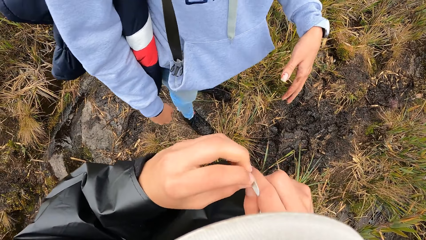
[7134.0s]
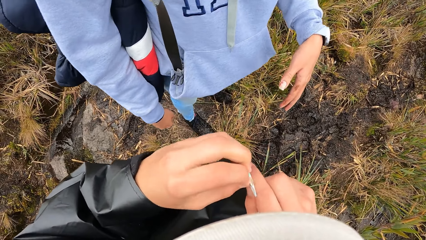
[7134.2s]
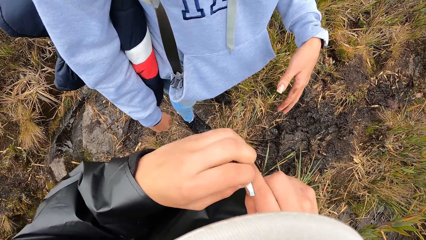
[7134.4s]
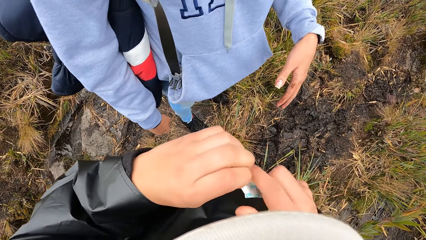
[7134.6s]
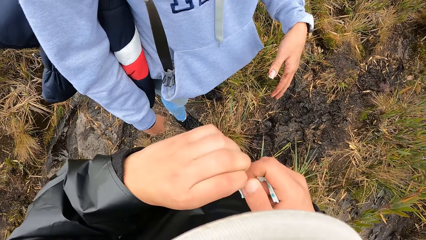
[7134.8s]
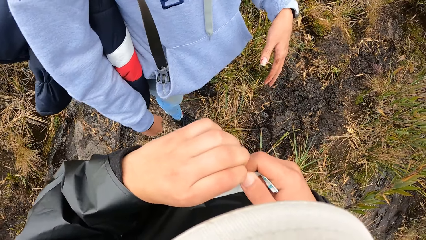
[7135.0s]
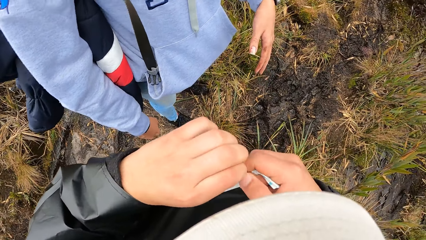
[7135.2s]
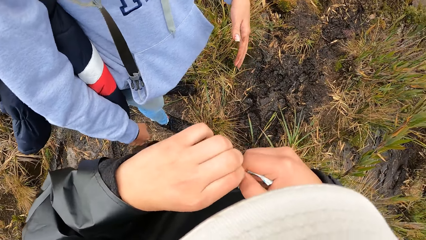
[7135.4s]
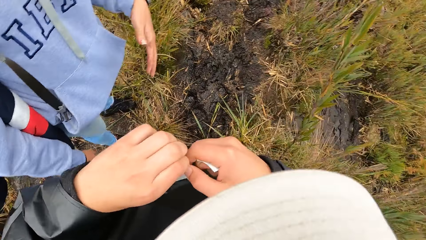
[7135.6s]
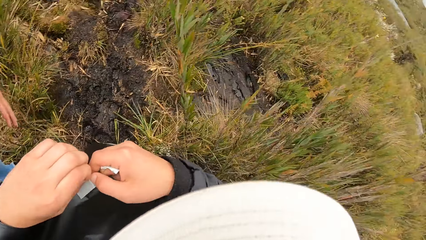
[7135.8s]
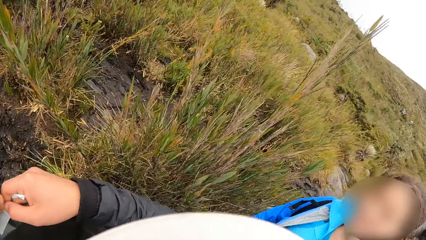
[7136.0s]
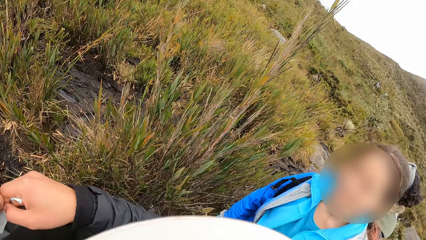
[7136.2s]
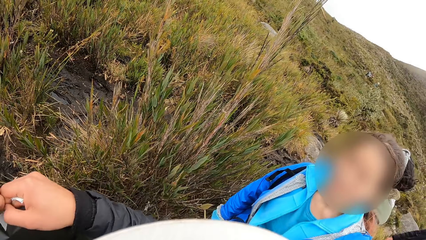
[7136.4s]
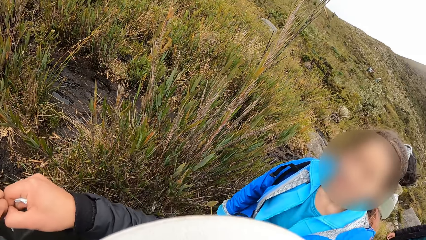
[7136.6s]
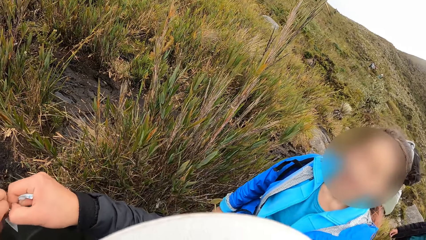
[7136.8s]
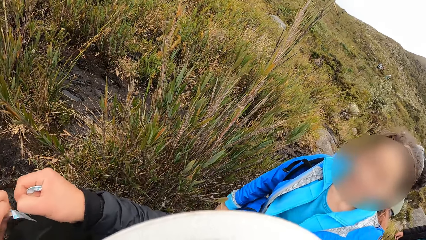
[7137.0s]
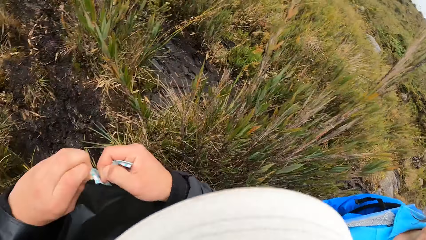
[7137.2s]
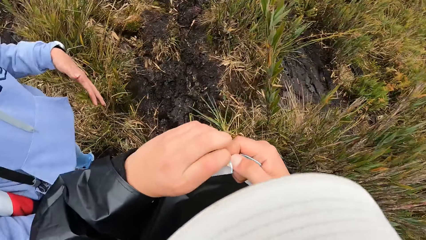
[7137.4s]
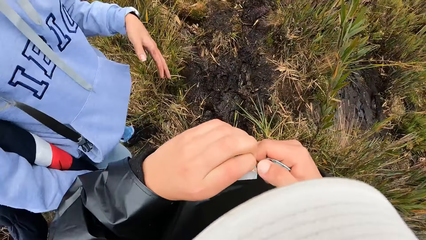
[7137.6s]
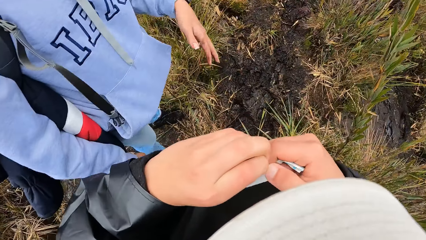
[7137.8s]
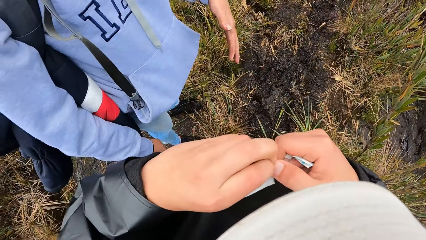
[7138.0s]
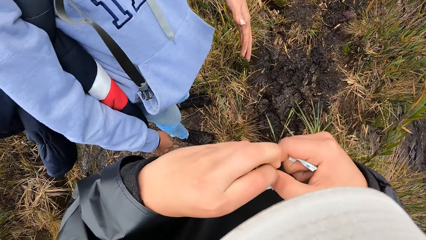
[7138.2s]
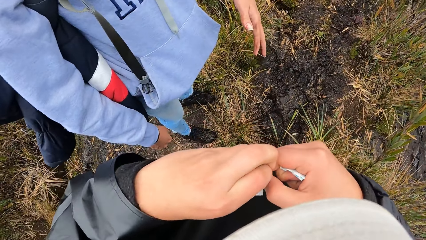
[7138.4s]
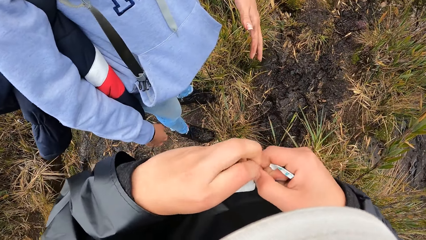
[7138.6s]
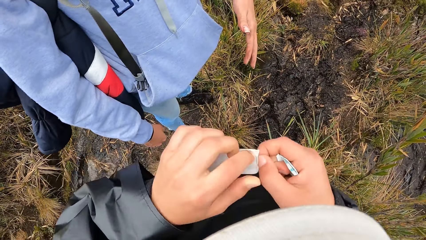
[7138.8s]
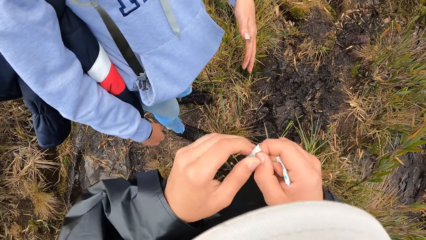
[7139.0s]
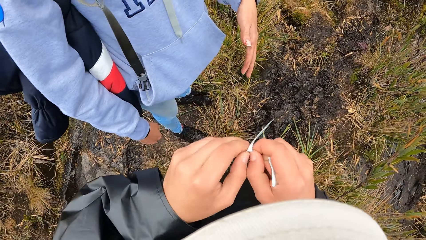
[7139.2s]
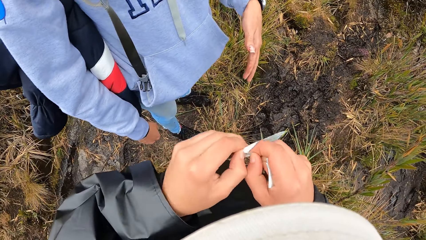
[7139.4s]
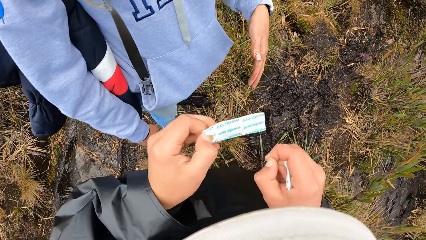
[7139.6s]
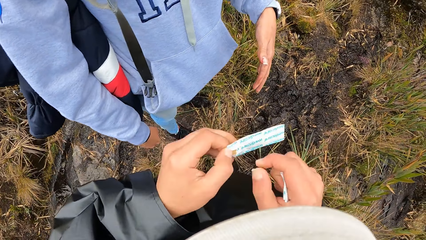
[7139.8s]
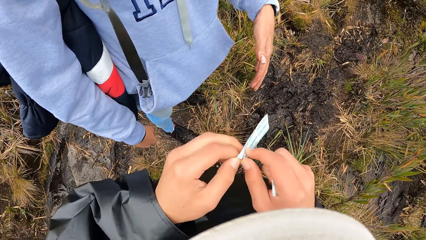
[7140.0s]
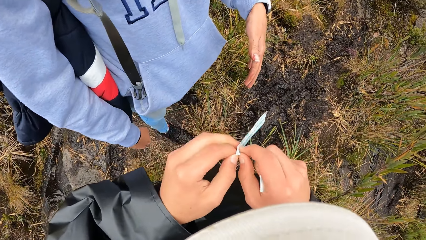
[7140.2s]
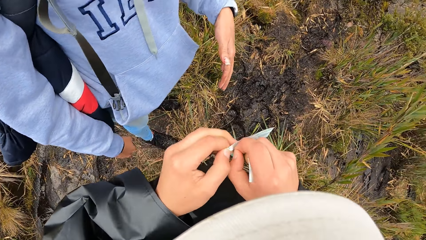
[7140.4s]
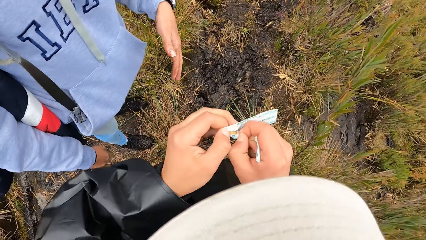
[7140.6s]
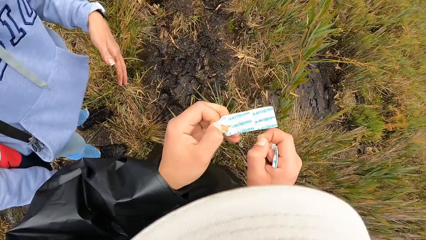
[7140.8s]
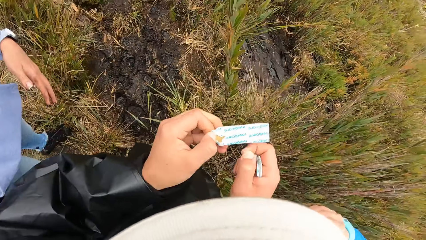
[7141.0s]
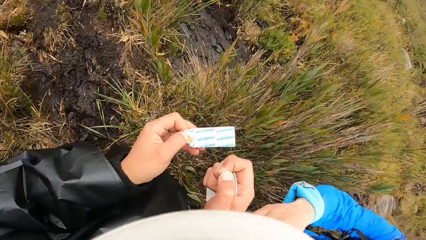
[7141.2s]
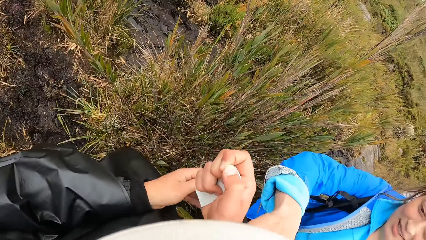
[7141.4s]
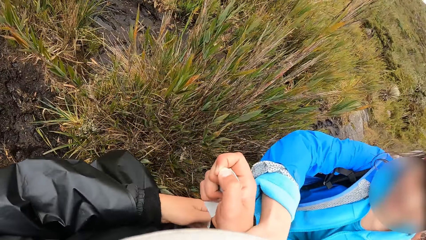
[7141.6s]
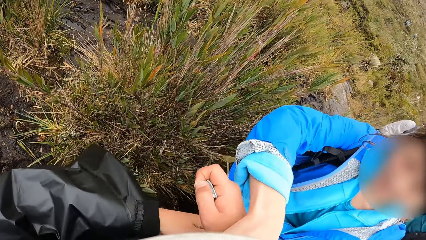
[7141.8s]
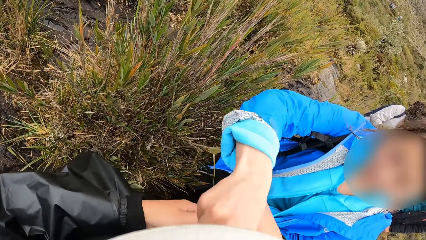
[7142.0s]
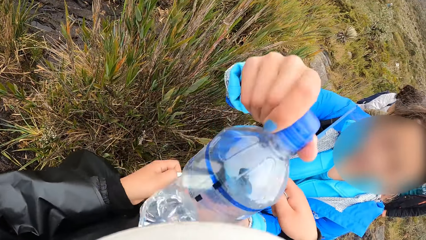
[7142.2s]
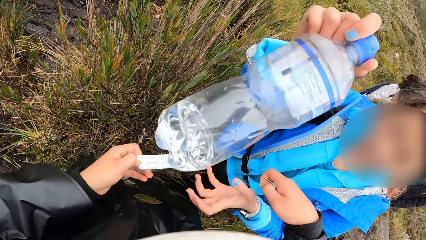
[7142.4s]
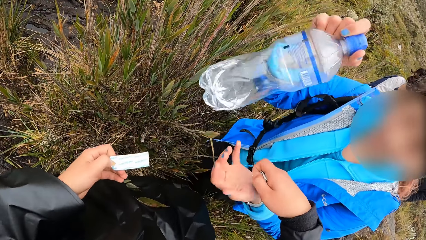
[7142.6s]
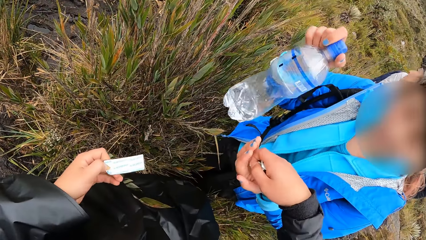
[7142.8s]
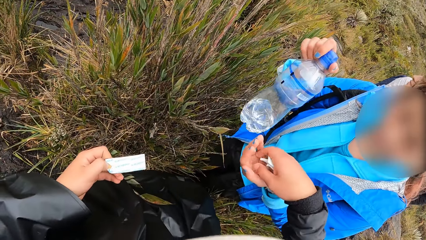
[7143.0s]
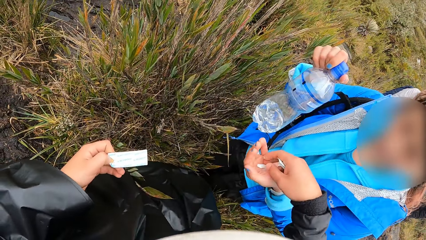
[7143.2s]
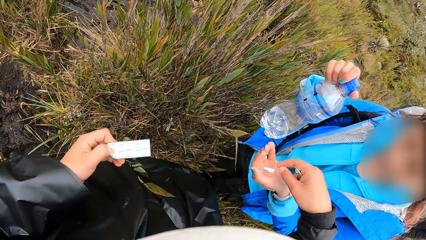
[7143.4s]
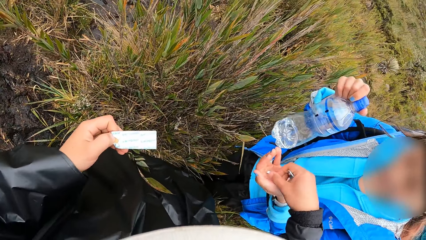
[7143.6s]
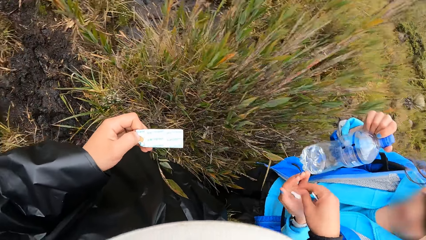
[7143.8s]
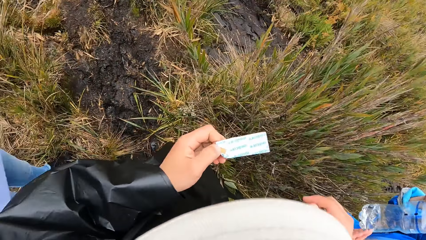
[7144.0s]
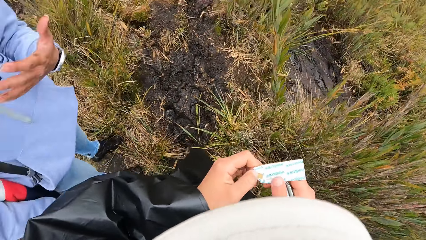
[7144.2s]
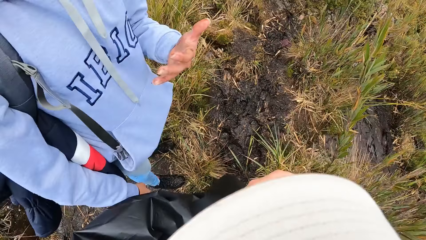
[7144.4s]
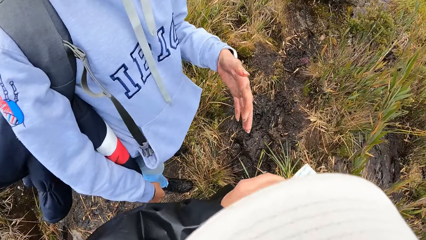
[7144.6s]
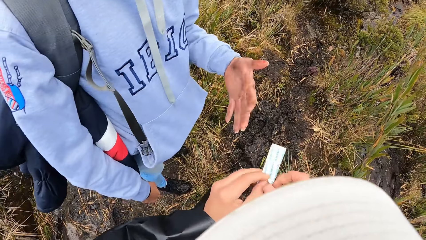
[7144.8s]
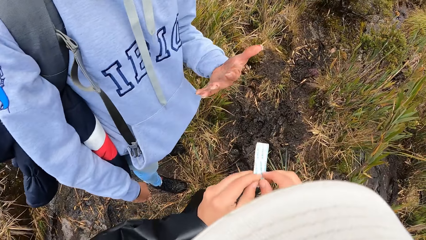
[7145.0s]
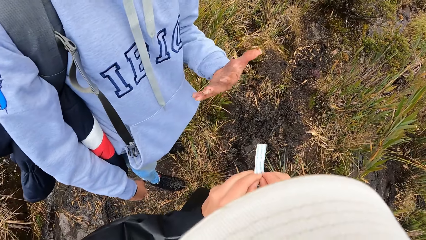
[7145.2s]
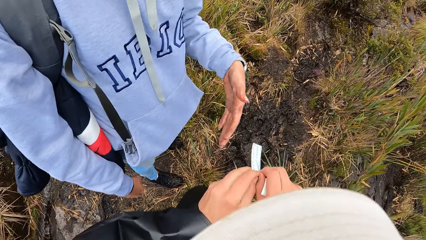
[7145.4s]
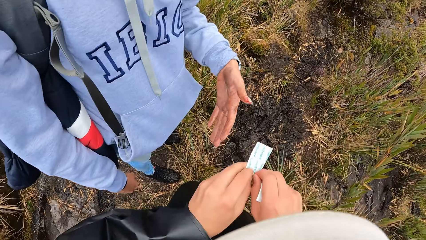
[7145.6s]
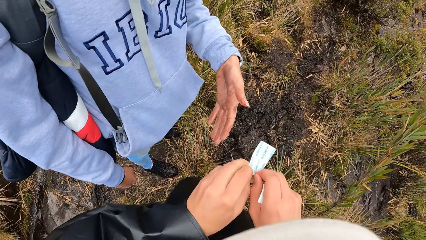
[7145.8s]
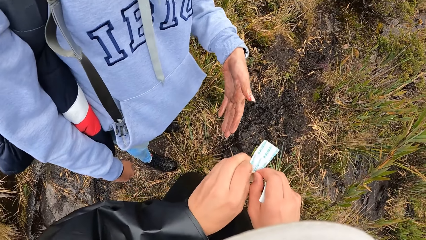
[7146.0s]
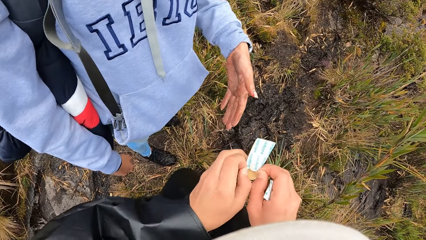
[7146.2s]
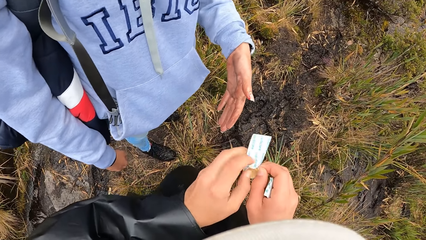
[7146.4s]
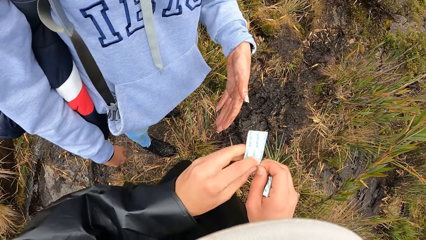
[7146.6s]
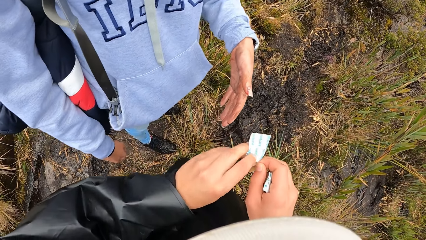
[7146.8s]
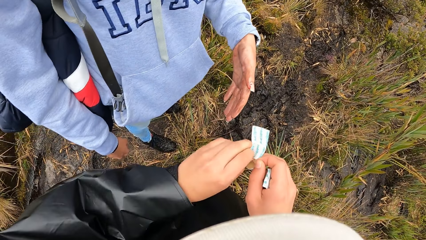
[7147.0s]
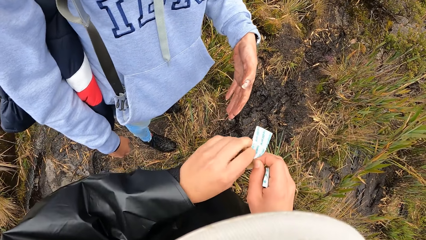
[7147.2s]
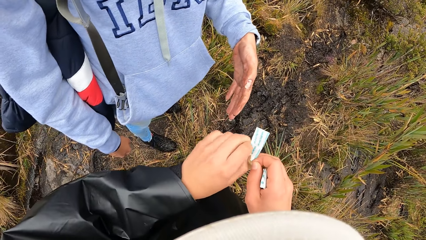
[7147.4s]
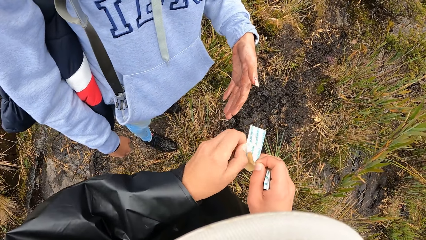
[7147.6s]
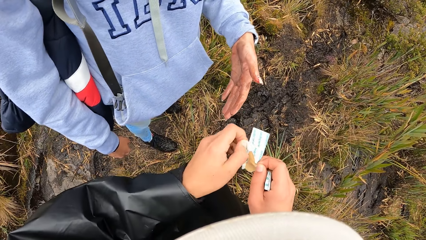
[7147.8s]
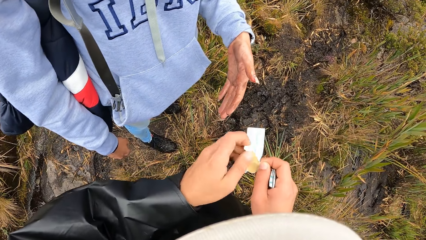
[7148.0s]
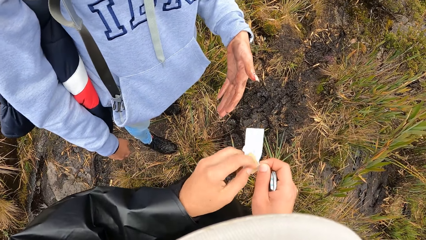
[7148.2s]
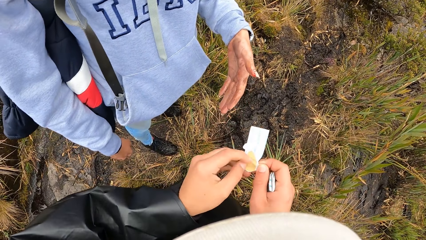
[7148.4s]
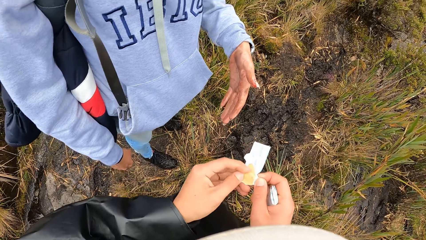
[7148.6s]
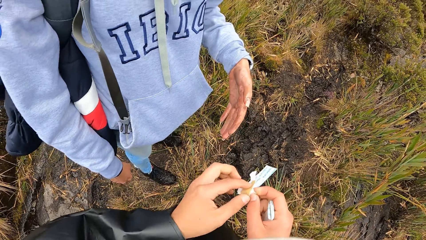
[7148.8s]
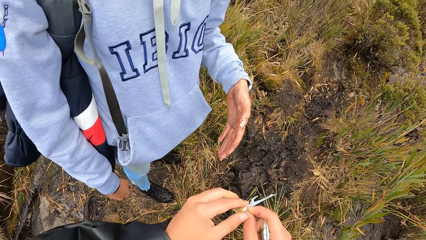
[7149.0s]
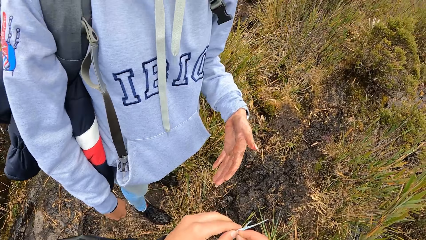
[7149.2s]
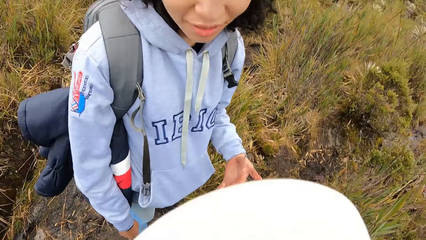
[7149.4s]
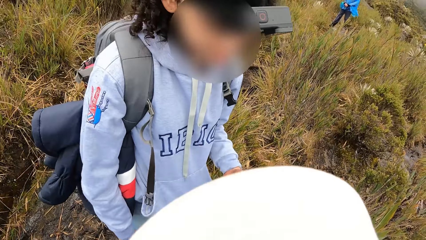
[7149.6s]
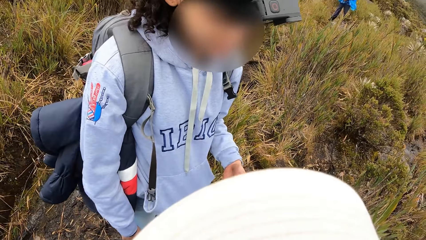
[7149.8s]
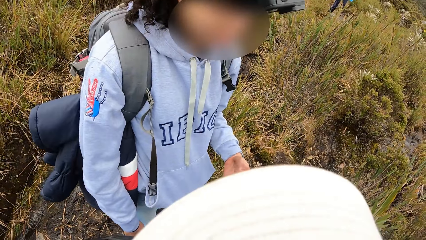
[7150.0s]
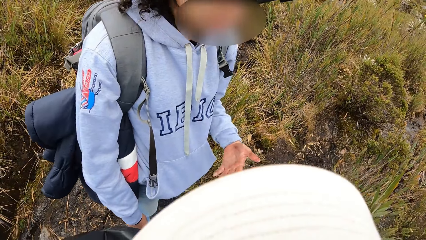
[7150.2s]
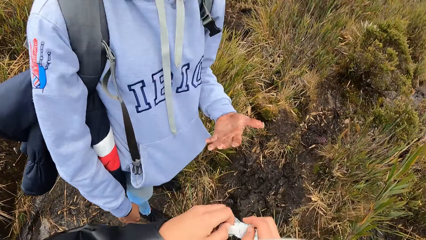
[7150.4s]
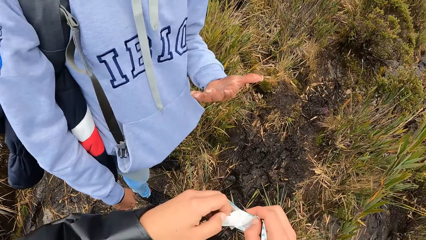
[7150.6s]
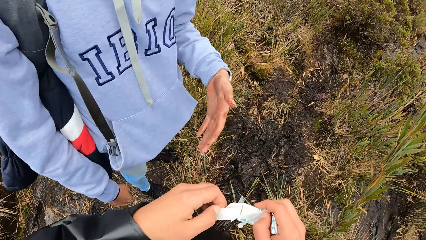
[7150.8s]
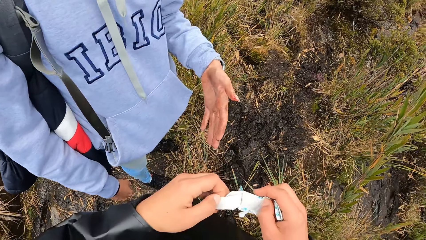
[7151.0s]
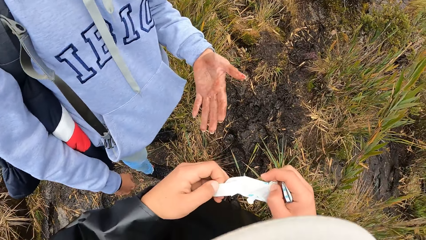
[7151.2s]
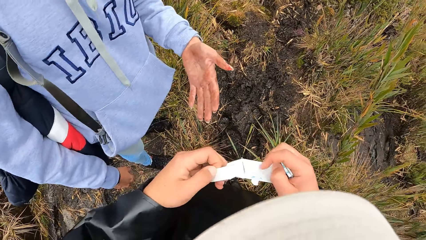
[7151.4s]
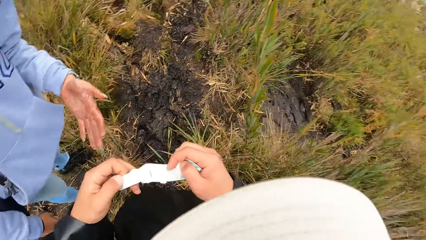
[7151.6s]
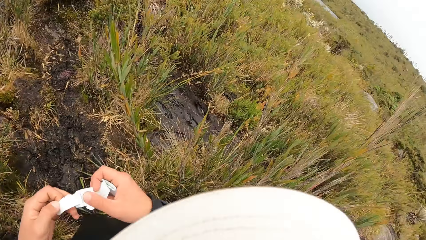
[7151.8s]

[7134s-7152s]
The camera wearer turns round. A woman looks at the camera wearer. The woman collects the water bottle between the camera wearer's right elbow with her right hand. The camera wearer interacts with the woman. He passes the peeled plaster paper in his right hand to the woman's left hand. He holds the Elastoplast. He opens the plaster from the plaster pack with his hands. Another person moves the hand.
